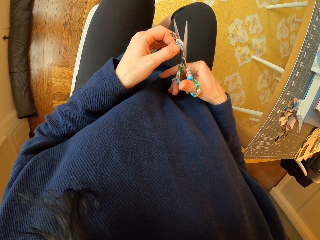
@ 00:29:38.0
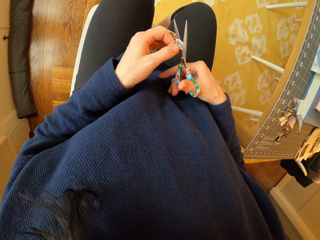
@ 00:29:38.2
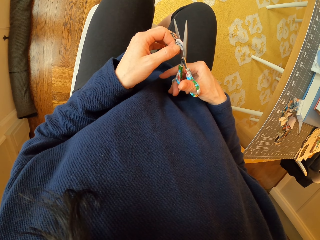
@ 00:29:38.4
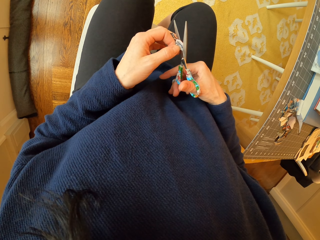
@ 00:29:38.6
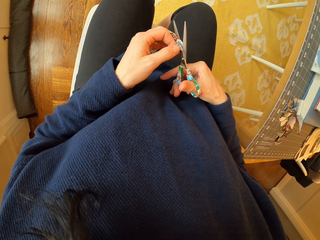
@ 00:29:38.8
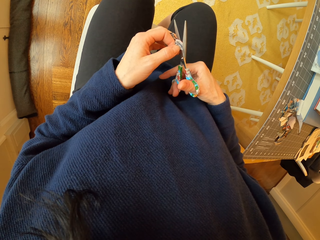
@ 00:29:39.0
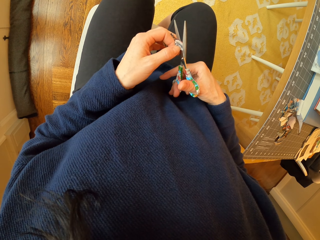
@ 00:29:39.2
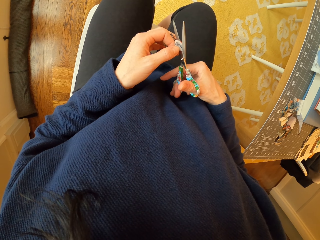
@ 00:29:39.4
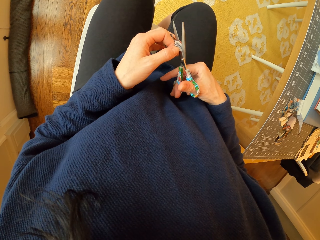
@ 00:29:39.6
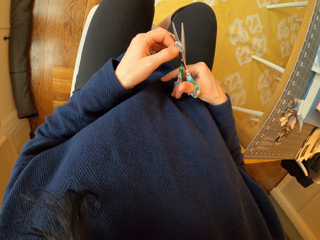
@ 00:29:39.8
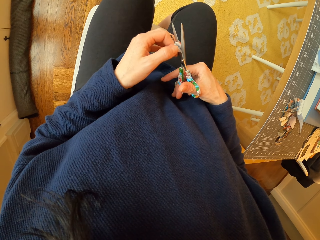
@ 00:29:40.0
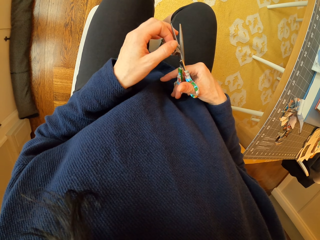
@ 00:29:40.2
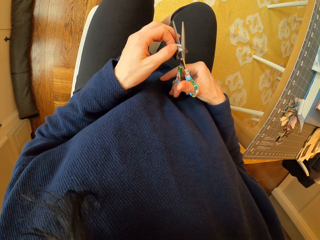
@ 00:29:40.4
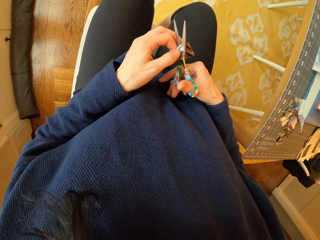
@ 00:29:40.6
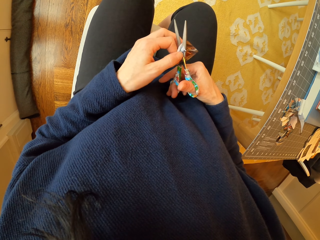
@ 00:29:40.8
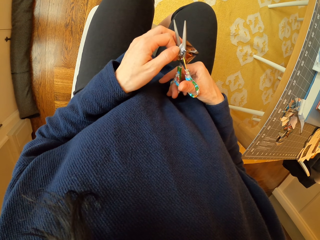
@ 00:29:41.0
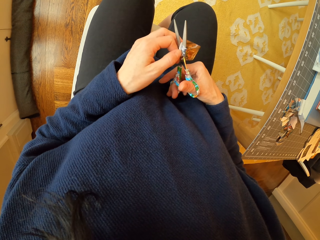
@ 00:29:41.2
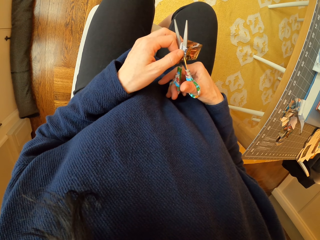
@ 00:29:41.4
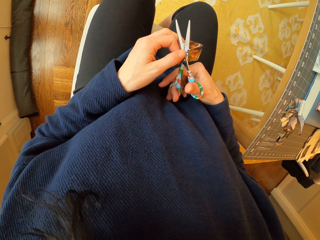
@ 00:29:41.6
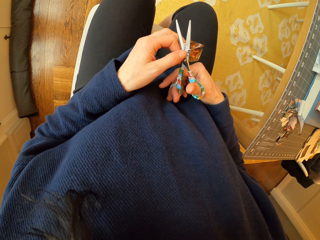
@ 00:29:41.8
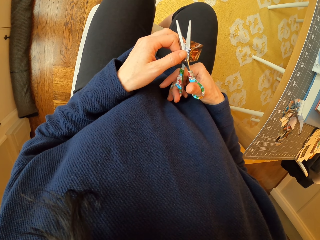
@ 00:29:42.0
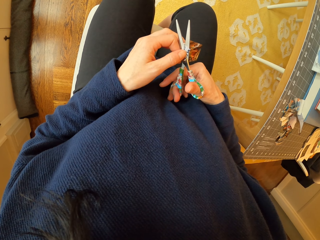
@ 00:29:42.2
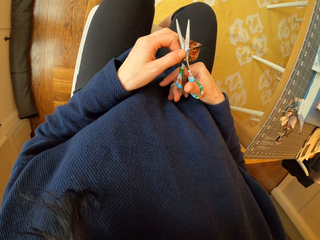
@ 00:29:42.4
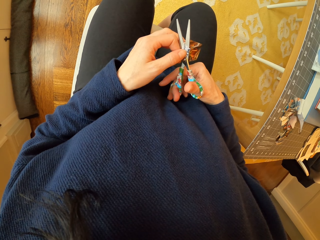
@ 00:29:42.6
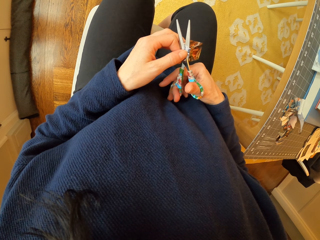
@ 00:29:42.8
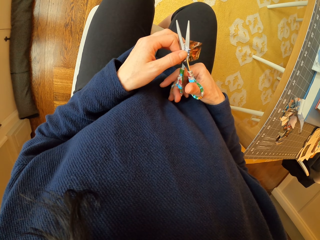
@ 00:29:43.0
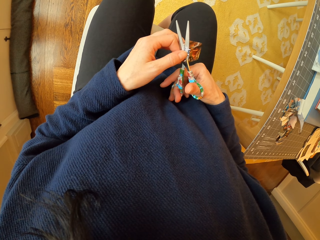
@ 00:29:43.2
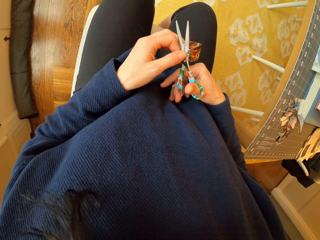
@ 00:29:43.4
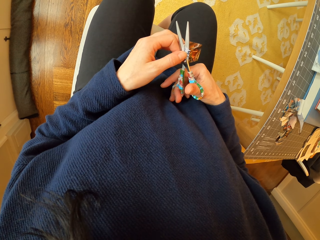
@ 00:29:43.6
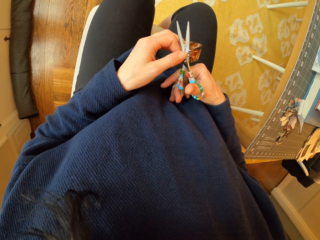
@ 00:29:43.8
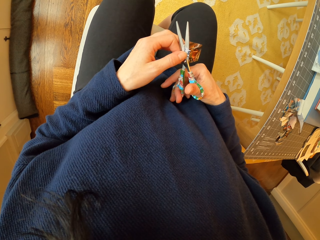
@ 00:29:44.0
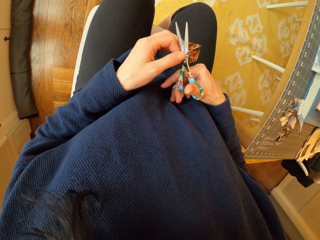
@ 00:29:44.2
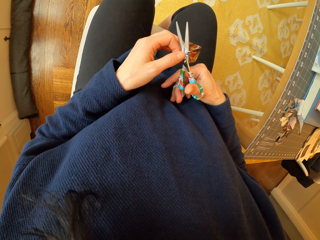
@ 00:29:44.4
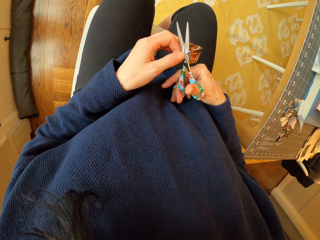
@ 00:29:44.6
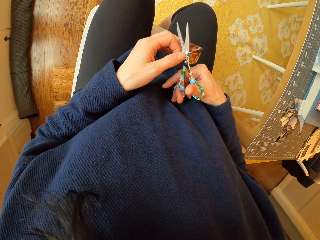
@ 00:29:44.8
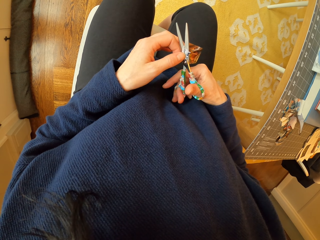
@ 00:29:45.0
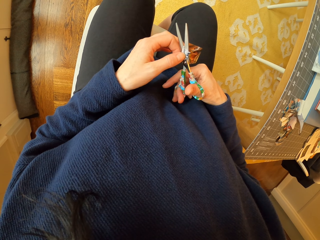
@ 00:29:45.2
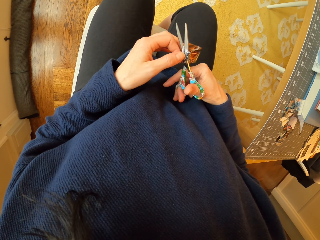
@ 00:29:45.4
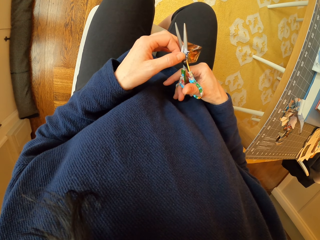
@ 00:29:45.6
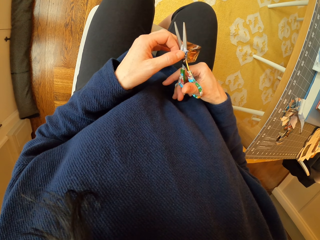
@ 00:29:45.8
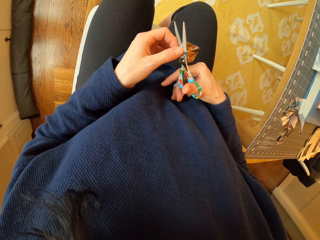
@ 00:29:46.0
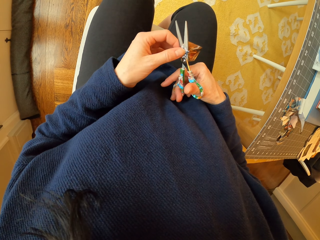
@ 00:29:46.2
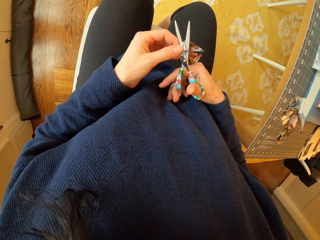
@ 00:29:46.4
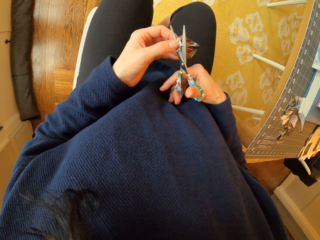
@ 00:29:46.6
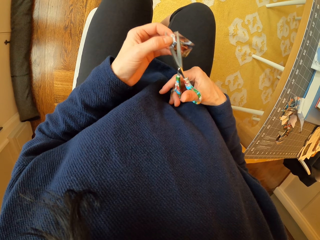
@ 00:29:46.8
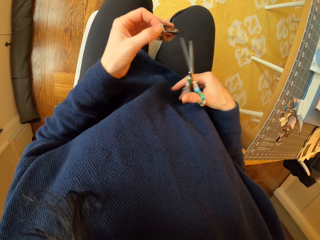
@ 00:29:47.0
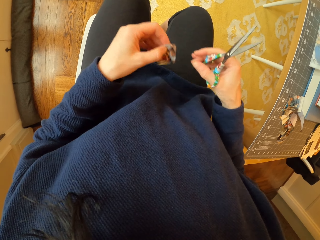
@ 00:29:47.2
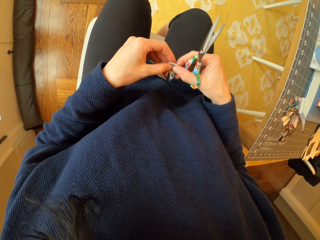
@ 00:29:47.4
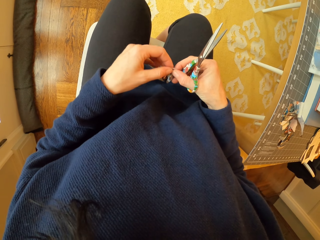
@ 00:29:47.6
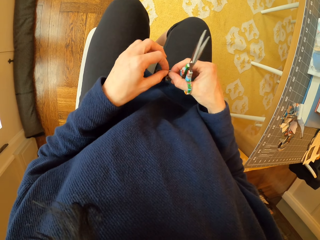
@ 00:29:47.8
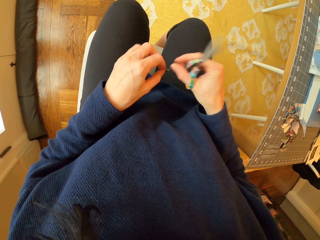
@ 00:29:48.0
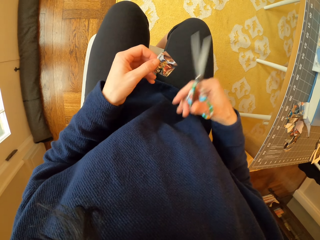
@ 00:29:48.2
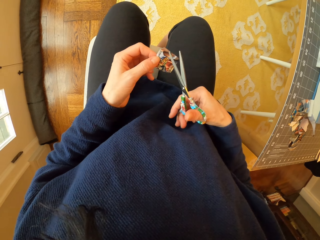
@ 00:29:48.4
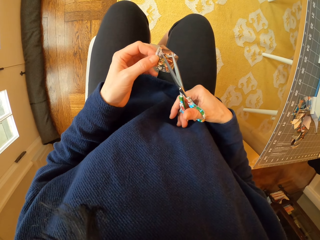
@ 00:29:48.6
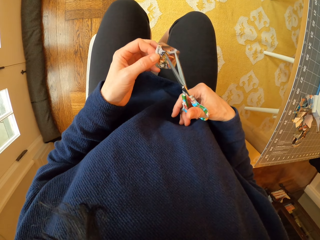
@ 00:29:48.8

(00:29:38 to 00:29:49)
The camera wearer adjusts the piece of paper. They cut the piece of paper with the scissor. They pull the scissor. They adjust the paper. They touch the piece of paper.

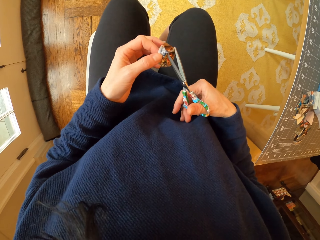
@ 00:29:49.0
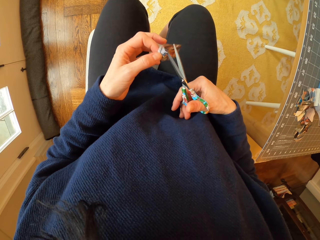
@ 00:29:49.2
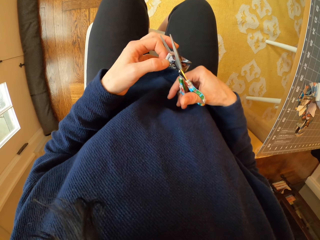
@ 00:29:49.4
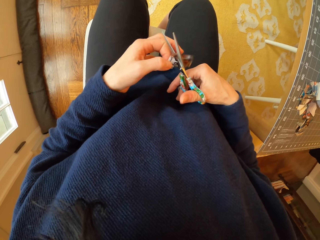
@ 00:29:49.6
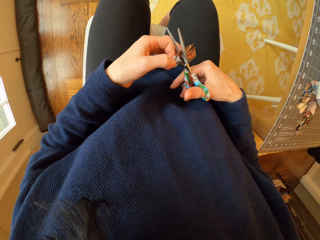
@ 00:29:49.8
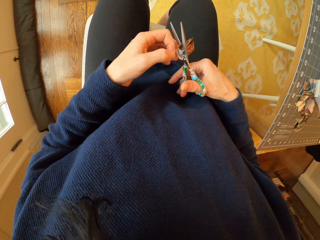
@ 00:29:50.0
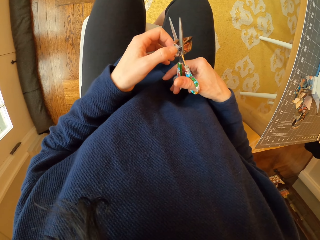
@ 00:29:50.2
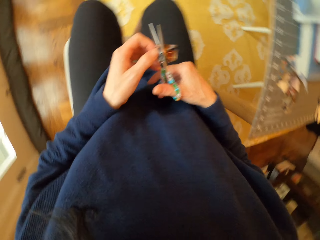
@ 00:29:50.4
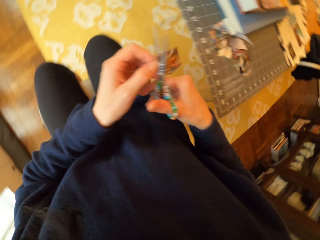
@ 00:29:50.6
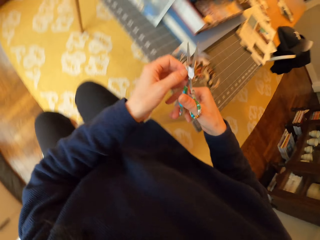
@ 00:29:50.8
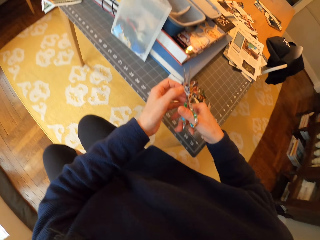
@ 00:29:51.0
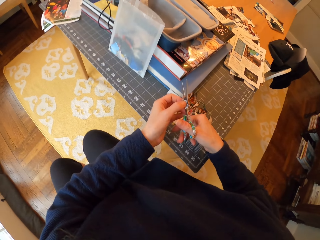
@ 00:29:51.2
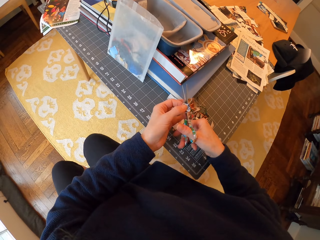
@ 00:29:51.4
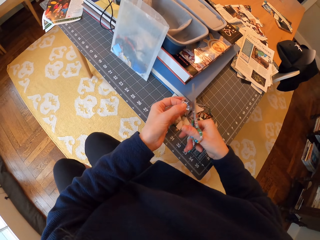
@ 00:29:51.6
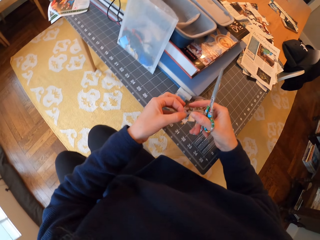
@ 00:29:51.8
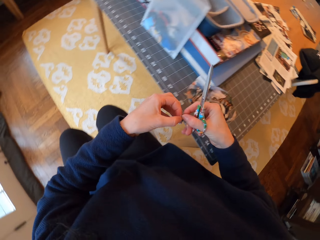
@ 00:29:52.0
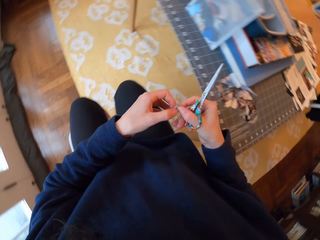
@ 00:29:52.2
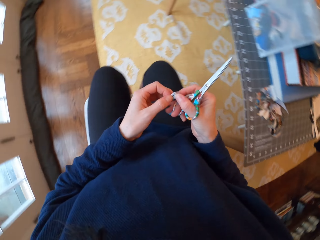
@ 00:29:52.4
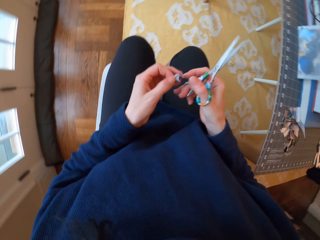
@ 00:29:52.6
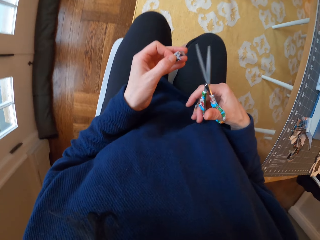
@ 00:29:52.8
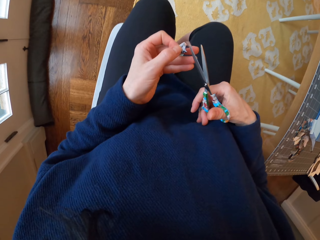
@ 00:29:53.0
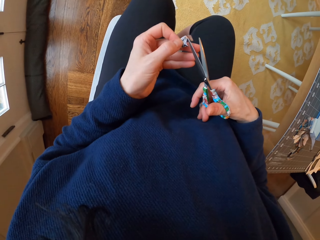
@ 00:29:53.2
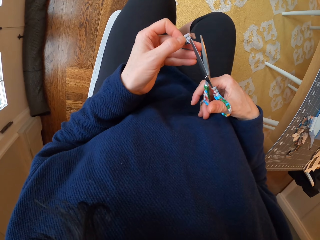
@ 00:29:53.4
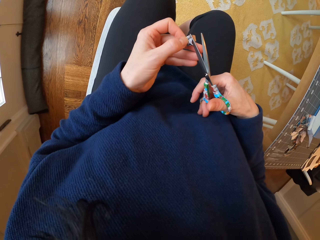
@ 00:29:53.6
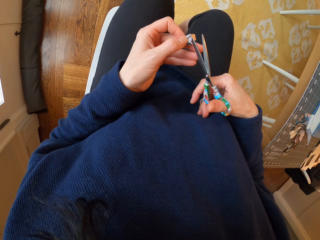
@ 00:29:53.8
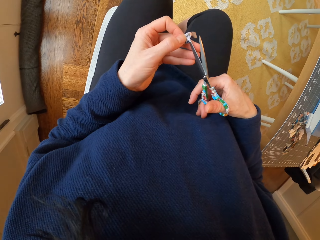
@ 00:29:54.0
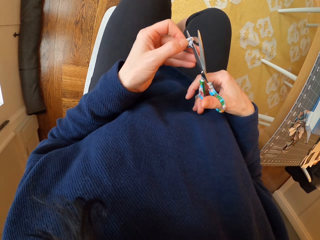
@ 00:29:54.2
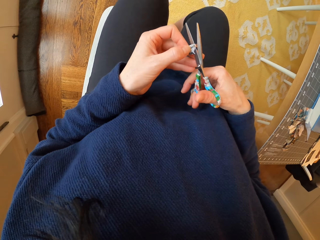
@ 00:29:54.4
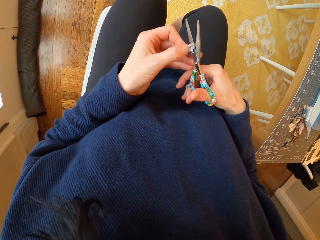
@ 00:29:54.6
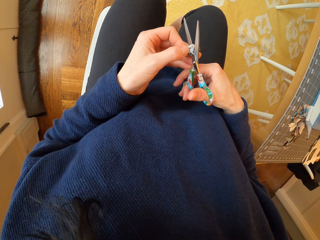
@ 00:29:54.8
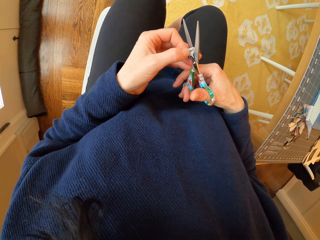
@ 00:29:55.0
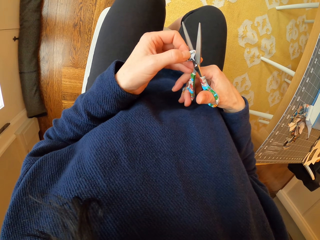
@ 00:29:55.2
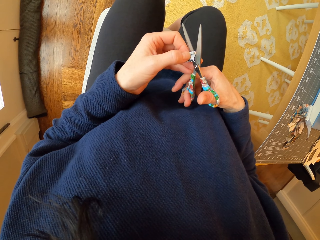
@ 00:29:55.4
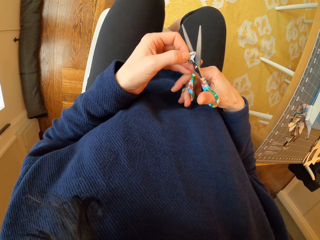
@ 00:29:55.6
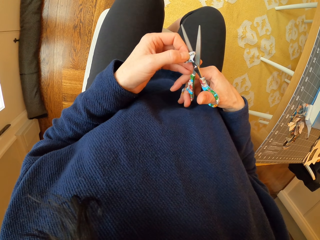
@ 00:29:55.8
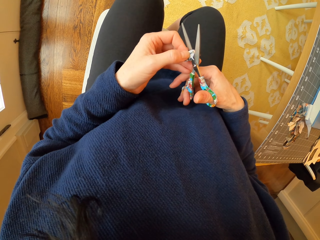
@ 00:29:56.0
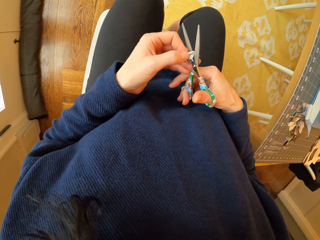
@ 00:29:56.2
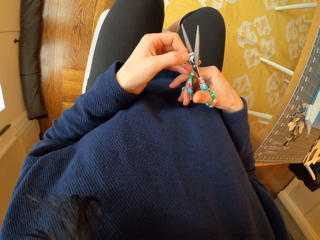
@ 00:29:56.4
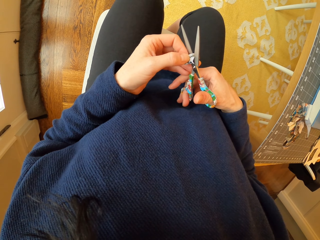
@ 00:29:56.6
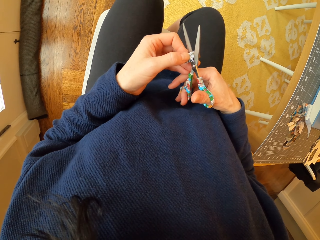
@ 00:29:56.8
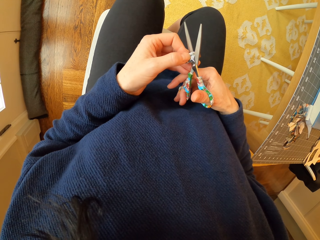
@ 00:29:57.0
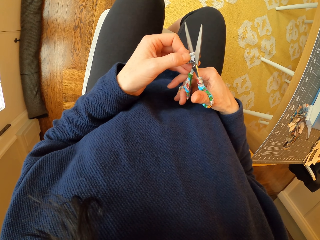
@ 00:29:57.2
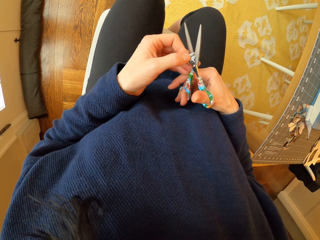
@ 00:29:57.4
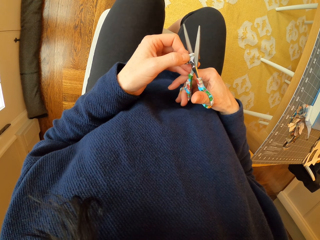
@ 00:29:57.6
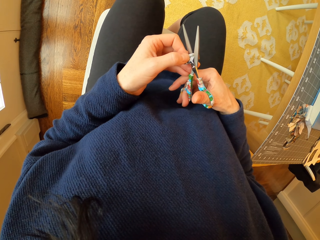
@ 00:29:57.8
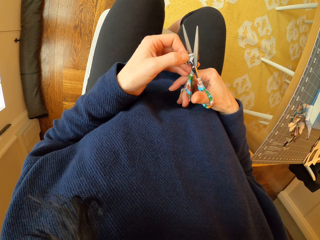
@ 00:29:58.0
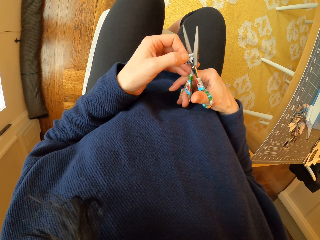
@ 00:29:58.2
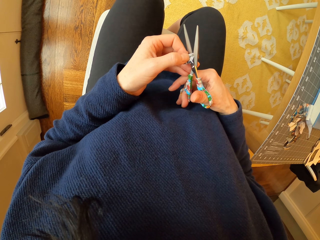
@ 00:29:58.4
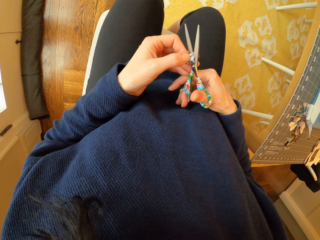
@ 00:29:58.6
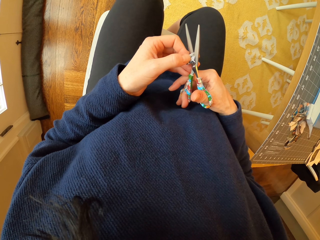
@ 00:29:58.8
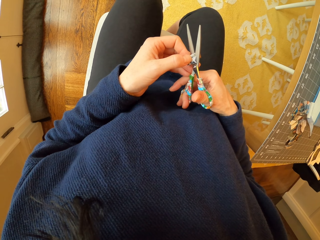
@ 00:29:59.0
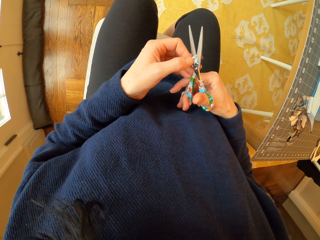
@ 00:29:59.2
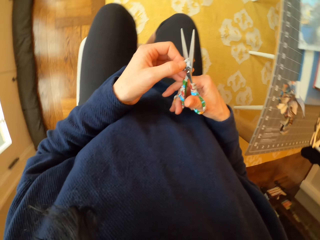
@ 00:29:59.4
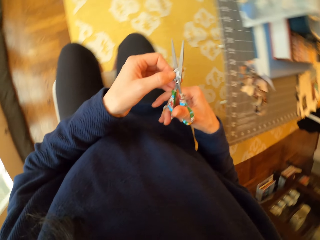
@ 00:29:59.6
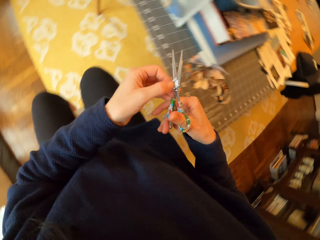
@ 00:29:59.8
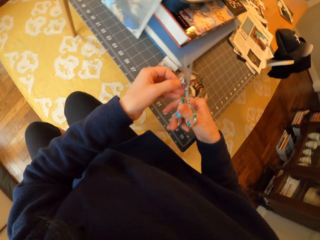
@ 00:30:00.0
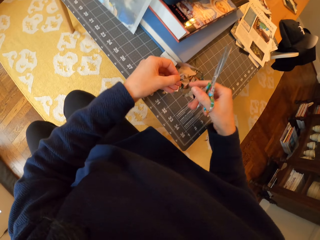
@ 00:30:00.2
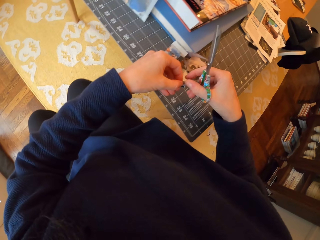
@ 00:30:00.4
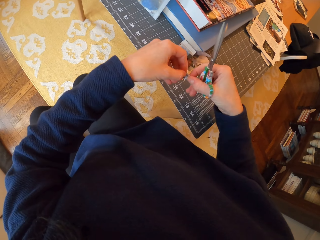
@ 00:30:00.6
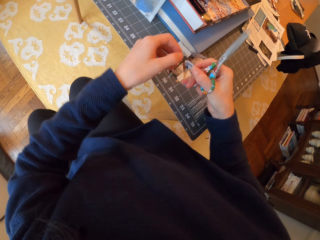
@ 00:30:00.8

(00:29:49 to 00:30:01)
The camera wearer cuts the piece of paper with the scissor. They drop the piece of paper on the table. They adjust the piece of paper in the hand. They cut the piece of paper with the scissor. They drop the piece of paper on the table. They pass the piece of paper to the right hand.
